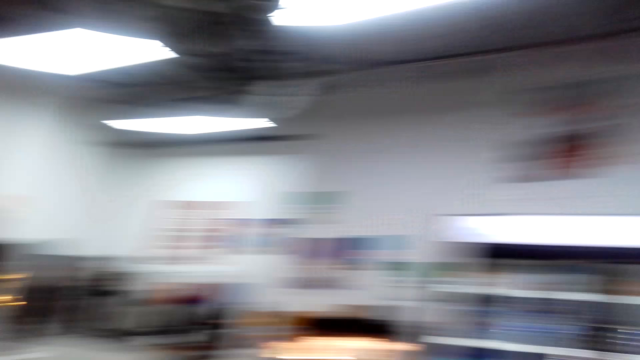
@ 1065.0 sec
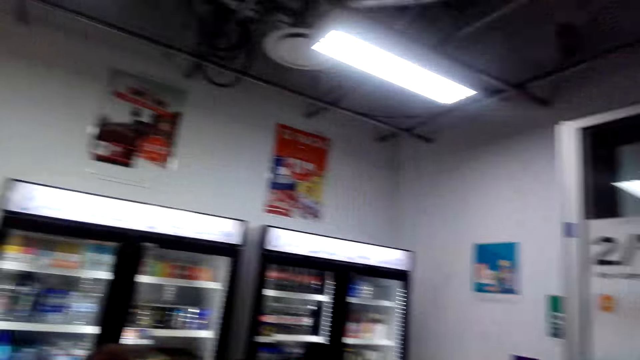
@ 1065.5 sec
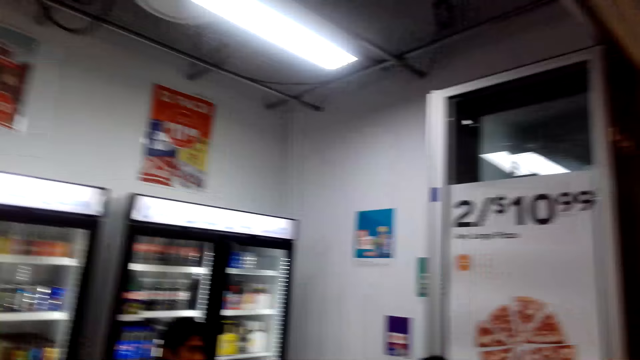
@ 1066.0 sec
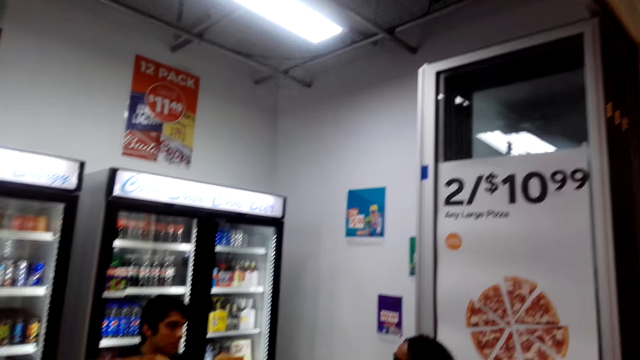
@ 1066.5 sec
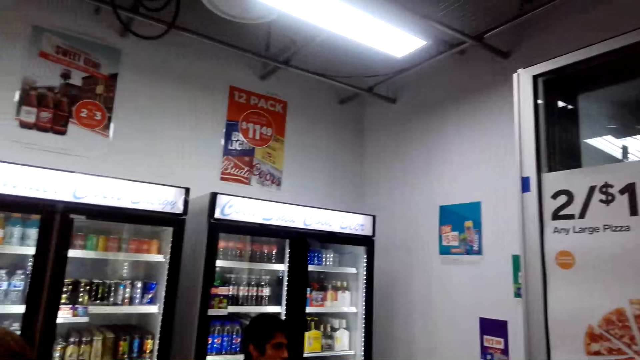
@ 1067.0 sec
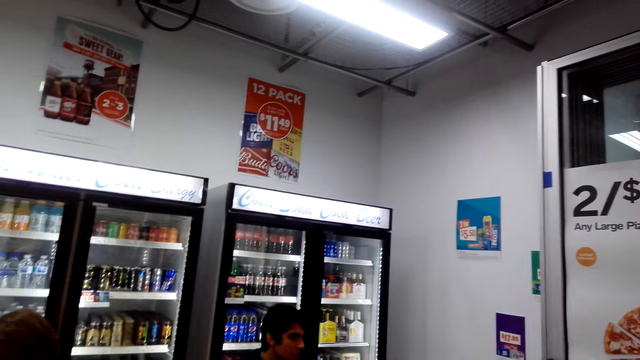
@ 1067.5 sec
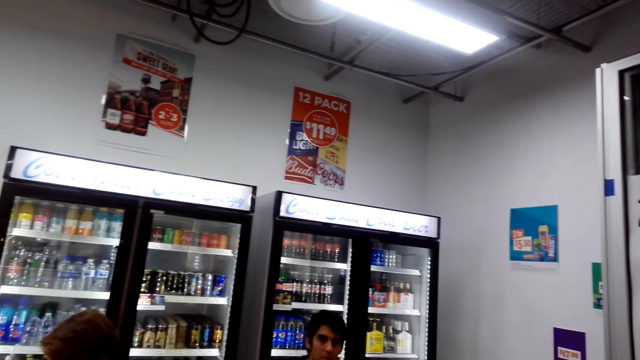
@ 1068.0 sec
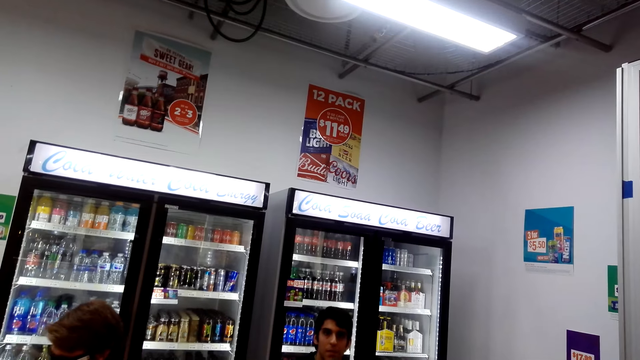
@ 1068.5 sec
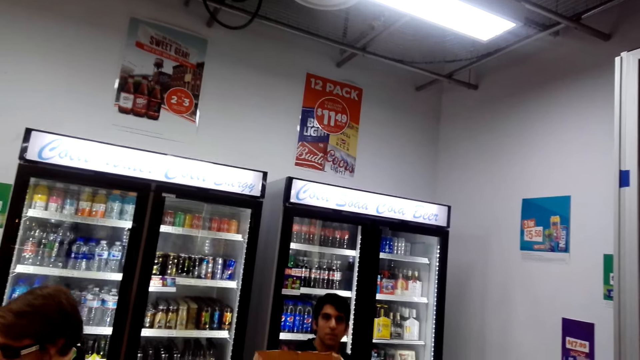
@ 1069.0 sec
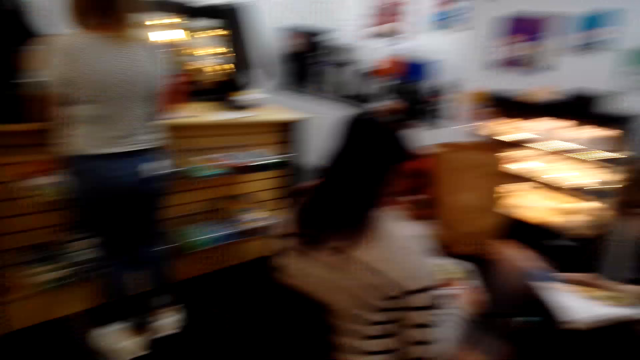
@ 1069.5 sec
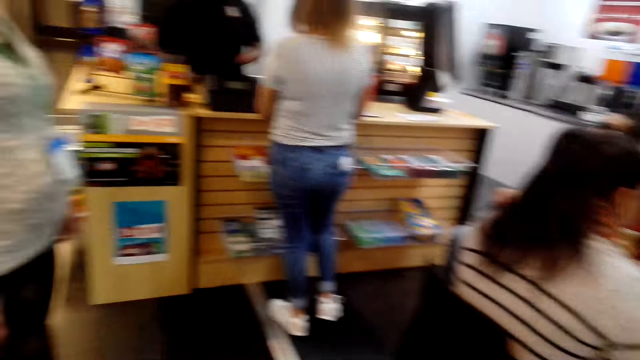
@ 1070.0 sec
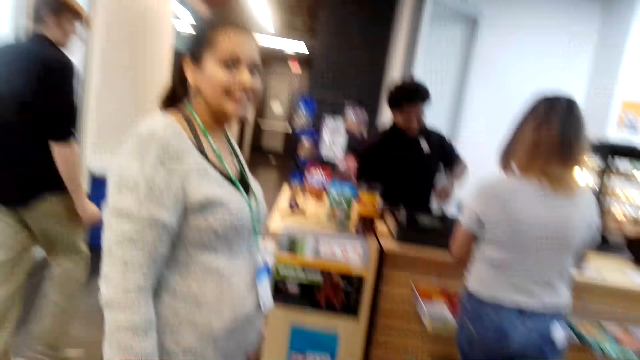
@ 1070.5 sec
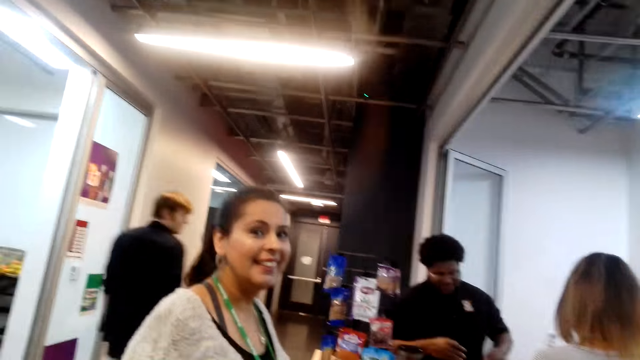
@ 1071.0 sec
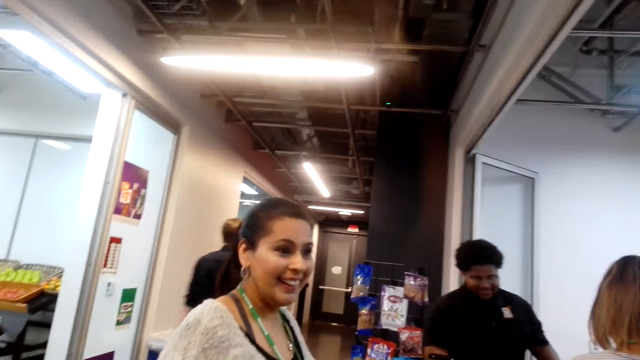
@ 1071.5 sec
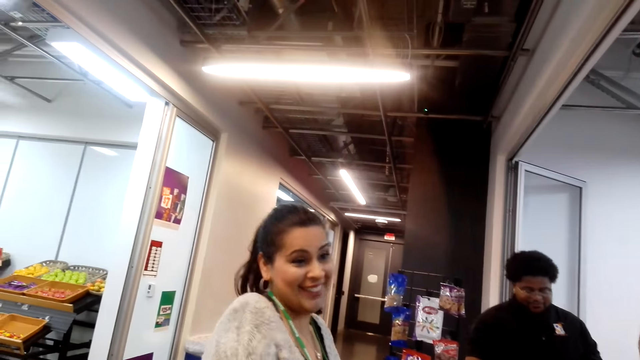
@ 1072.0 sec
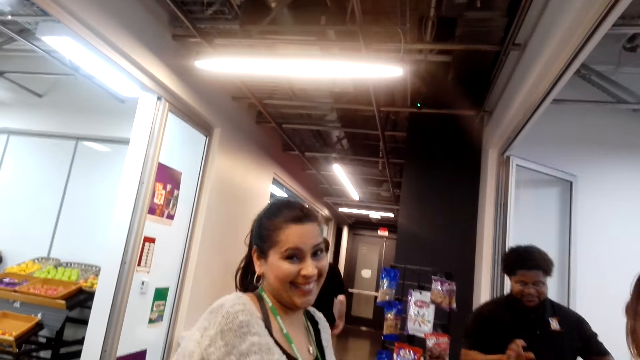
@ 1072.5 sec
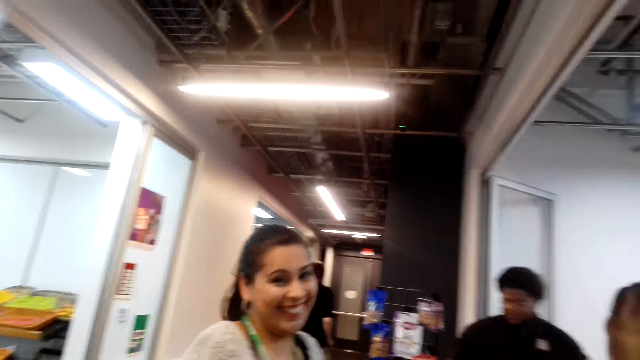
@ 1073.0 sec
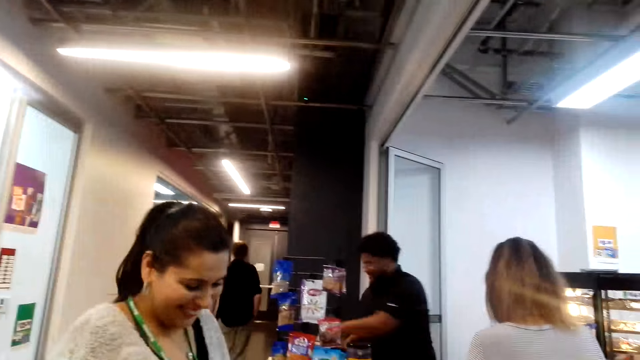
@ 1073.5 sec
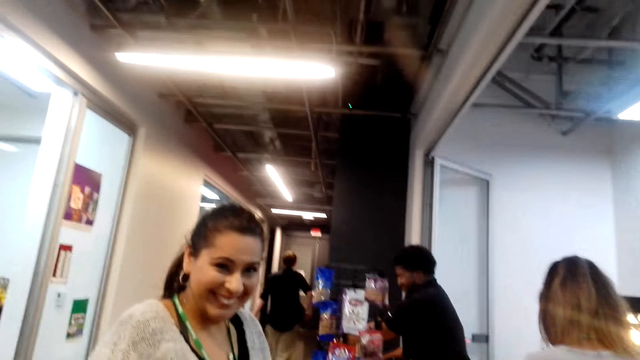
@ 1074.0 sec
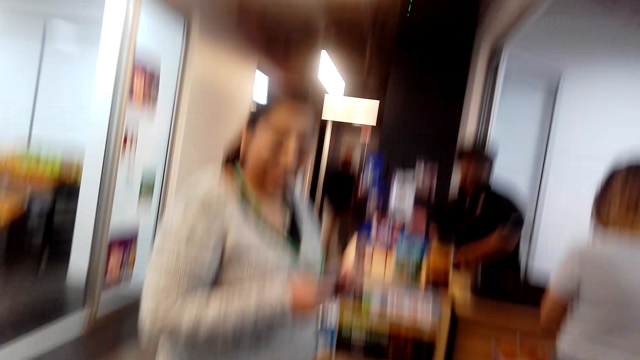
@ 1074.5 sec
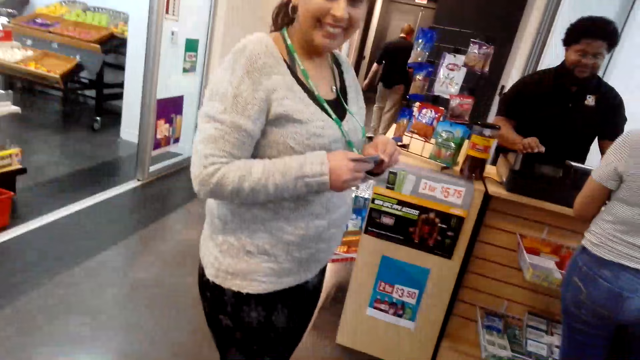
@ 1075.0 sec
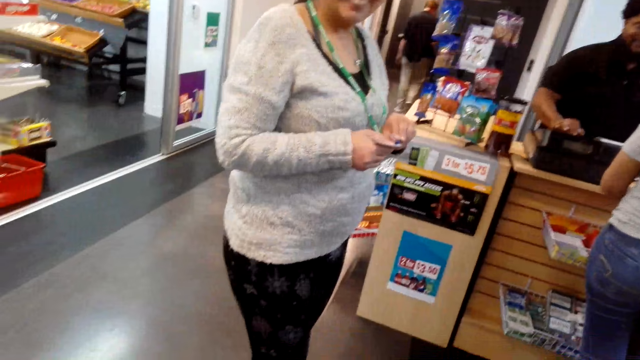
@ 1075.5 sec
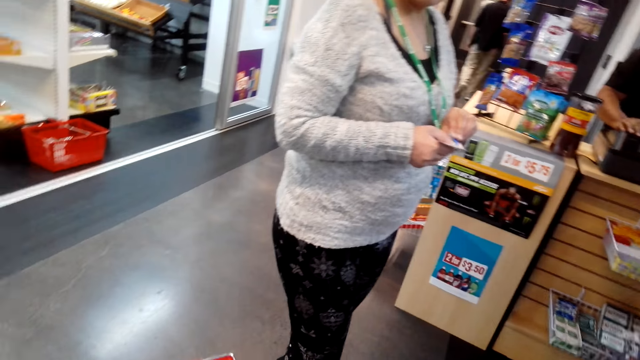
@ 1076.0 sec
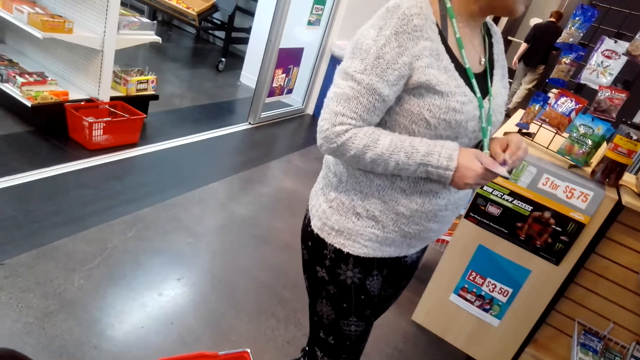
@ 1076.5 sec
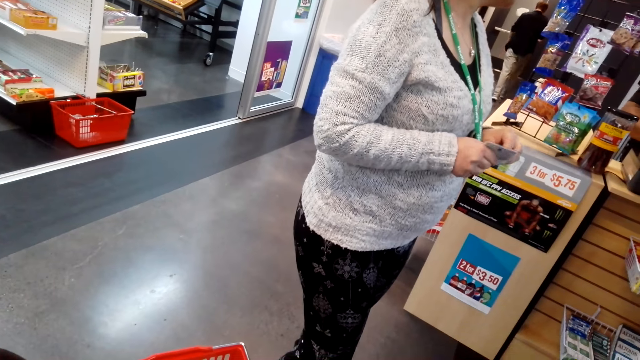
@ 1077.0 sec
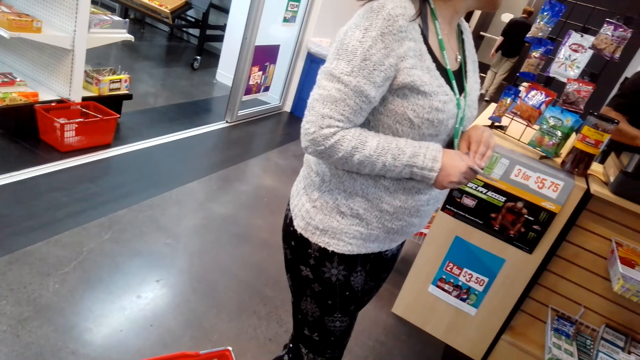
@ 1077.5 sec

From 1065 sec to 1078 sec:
The camera wearer looks at a lady. They look around. They look at the lady. A person interacts with the camera wearer. Another person walks around.

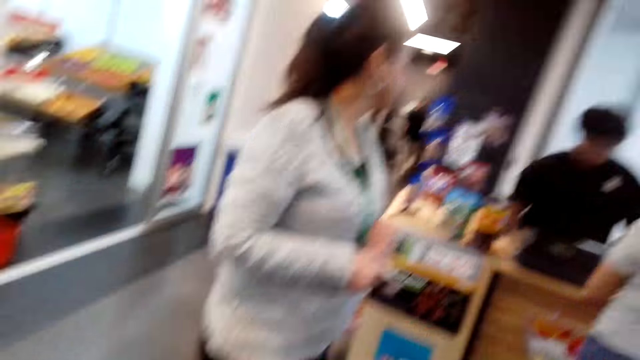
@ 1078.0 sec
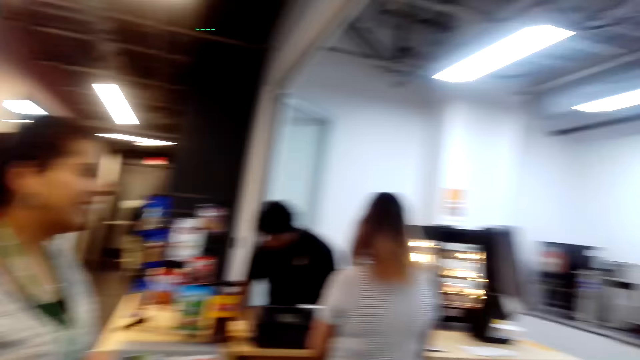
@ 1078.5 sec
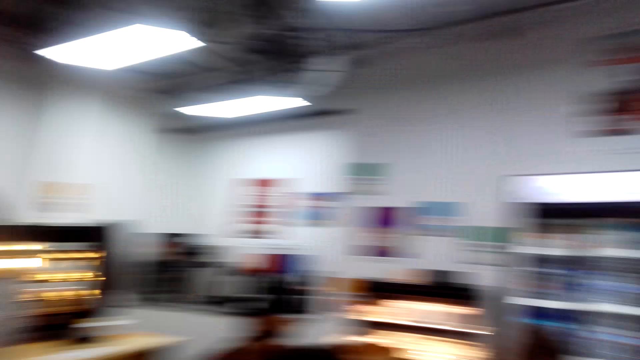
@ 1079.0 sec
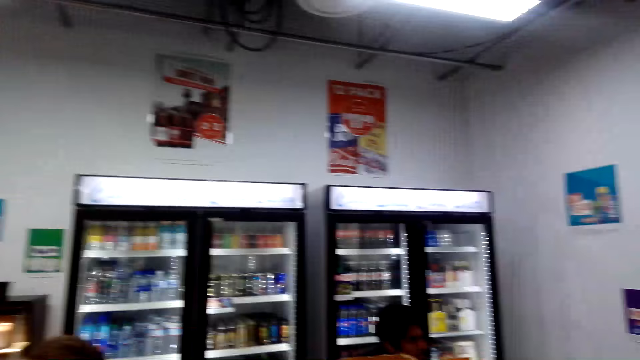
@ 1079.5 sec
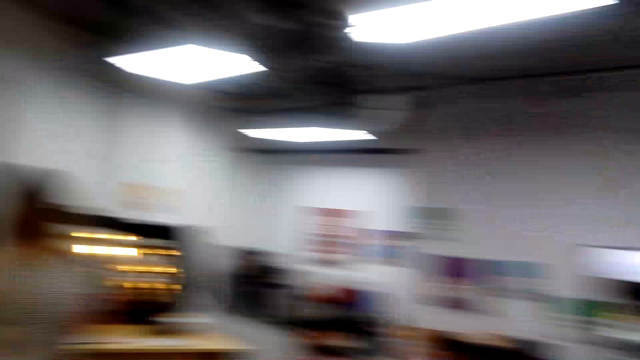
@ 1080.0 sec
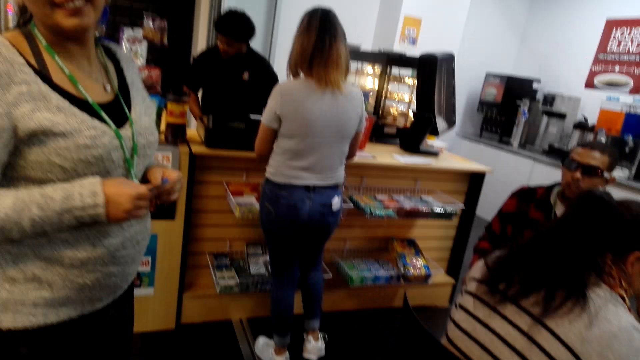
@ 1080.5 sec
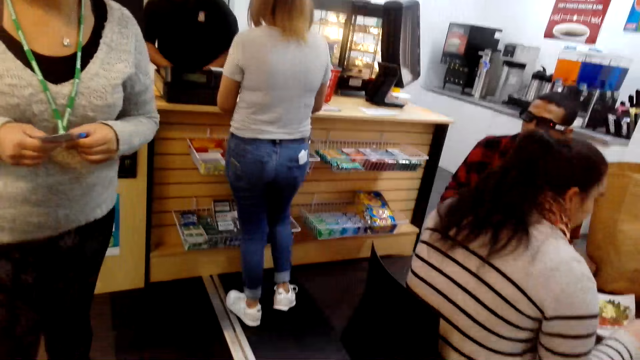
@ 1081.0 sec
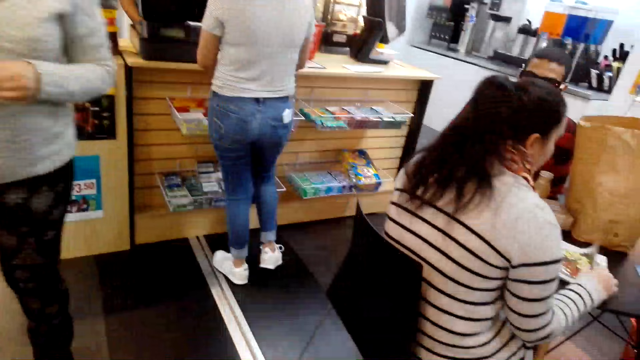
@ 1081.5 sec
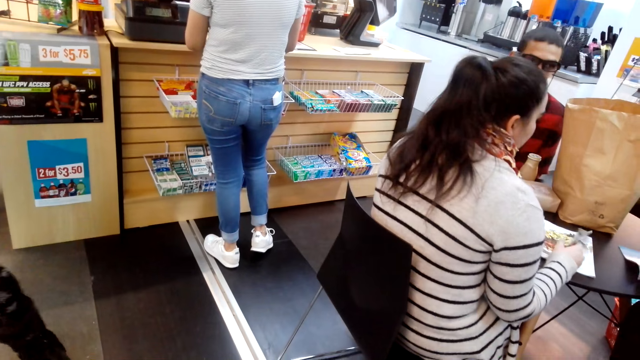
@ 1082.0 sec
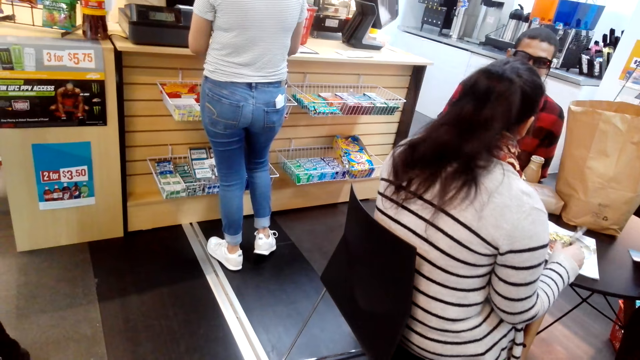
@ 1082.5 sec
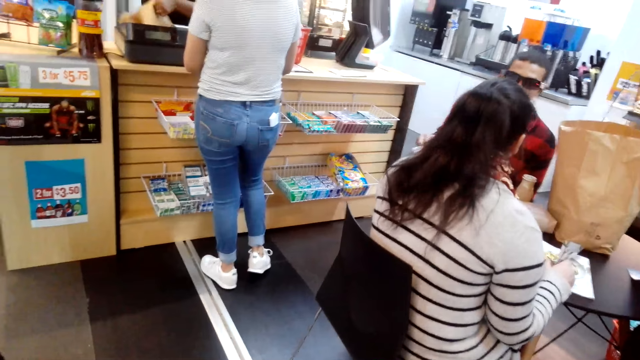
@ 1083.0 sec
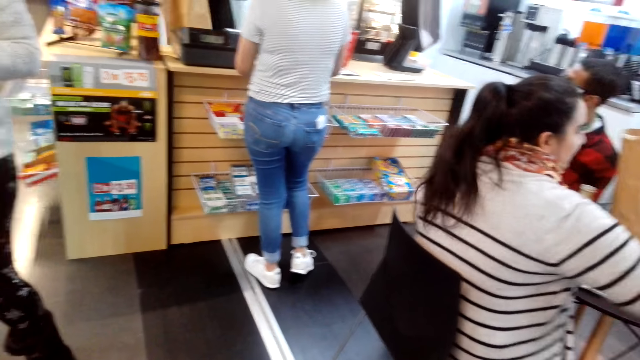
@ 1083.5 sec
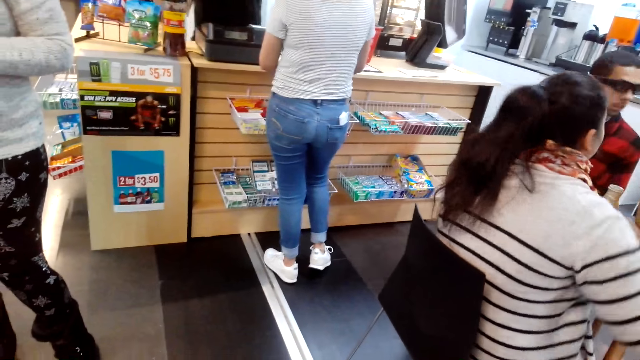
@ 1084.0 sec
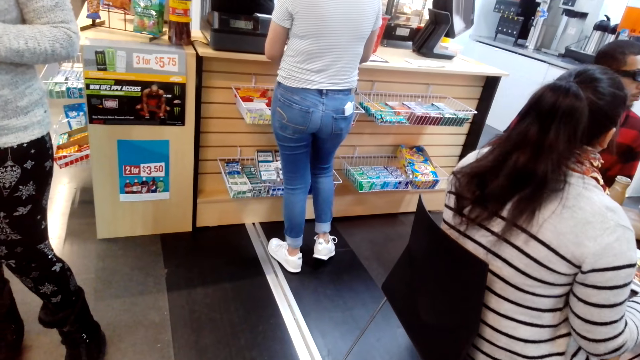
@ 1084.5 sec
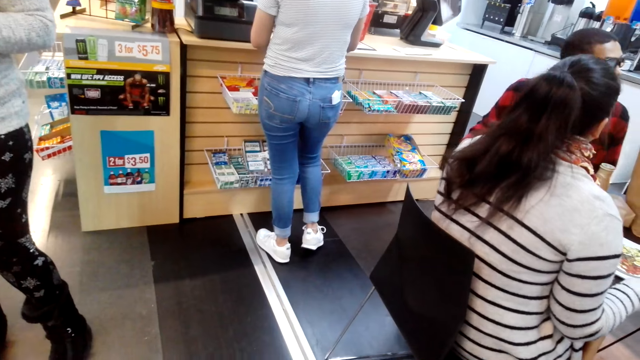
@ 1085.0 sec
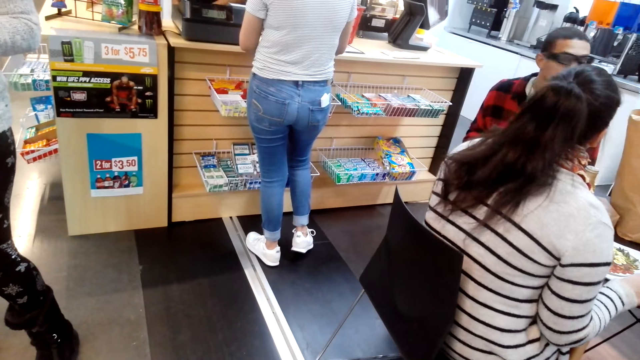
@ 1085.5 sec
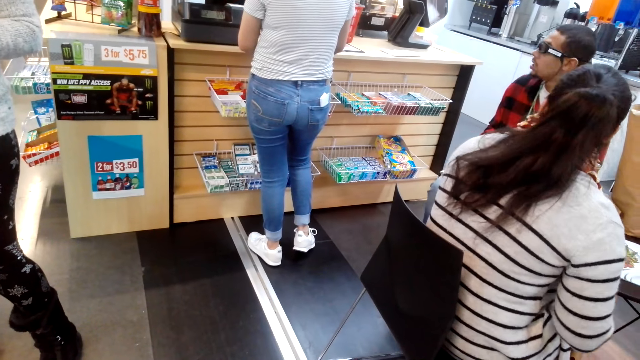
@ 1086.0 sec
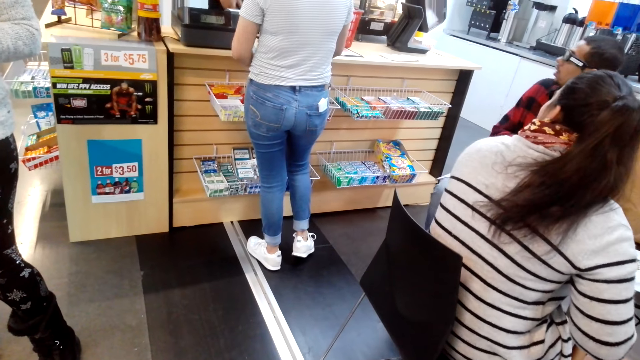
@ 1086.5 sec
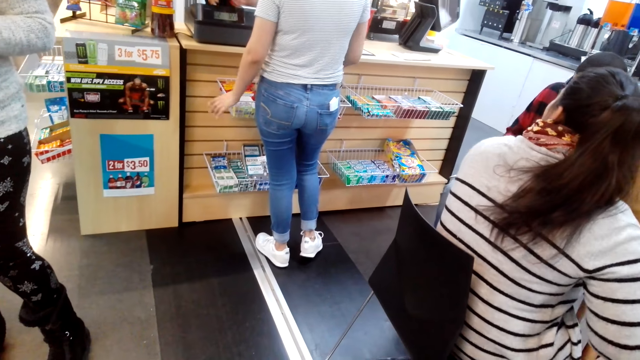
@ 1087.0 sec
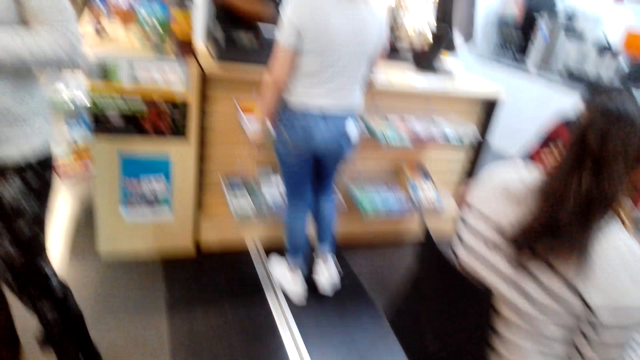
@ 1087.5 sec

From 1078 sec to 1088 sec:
The camera wearer looks around. A person serves at the counter. The camera wearer looks down.
